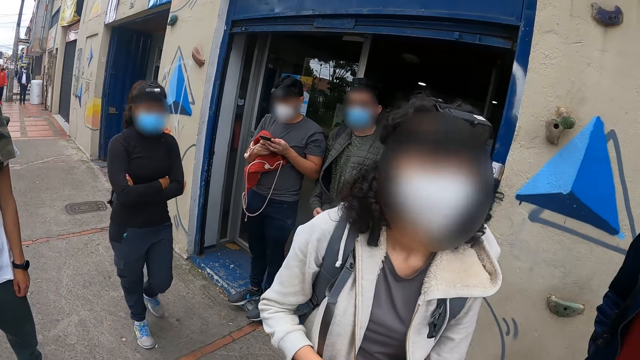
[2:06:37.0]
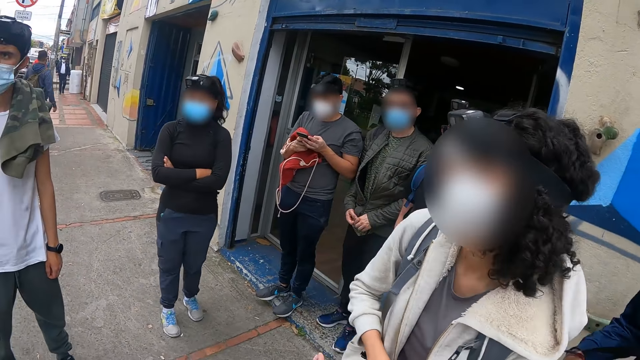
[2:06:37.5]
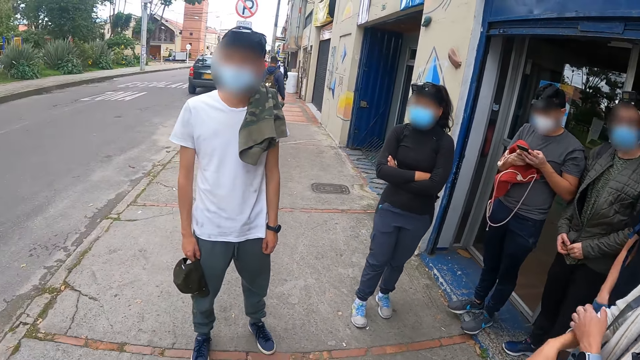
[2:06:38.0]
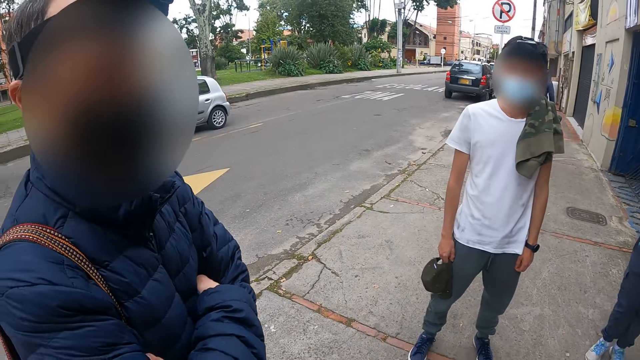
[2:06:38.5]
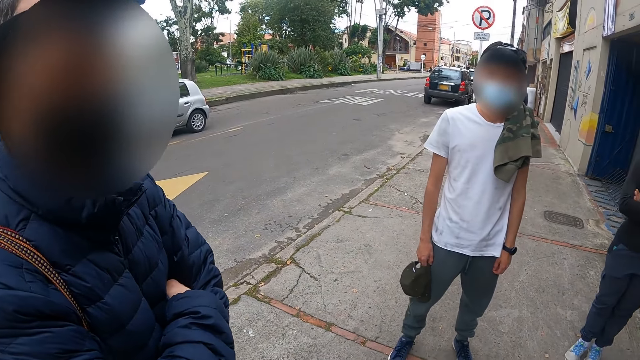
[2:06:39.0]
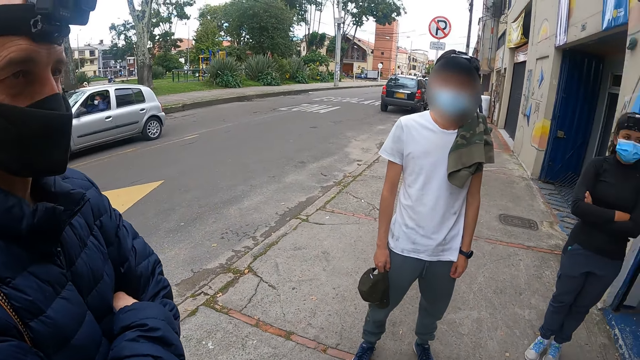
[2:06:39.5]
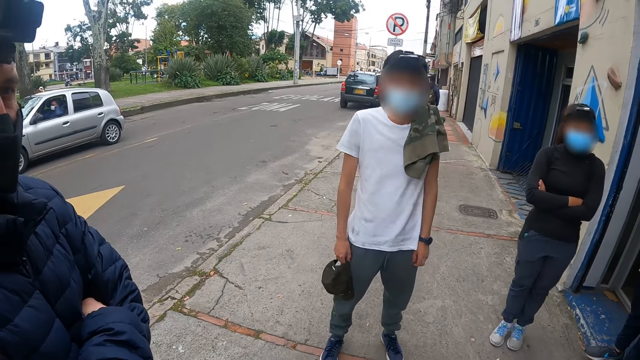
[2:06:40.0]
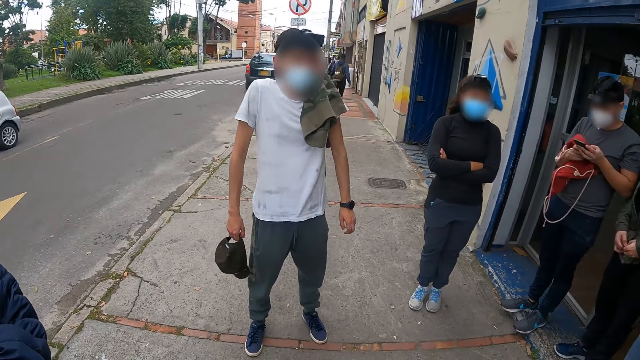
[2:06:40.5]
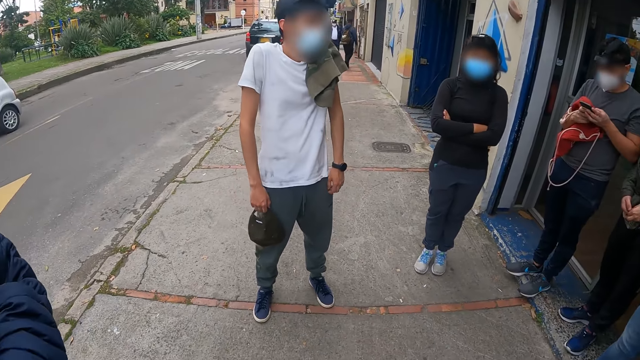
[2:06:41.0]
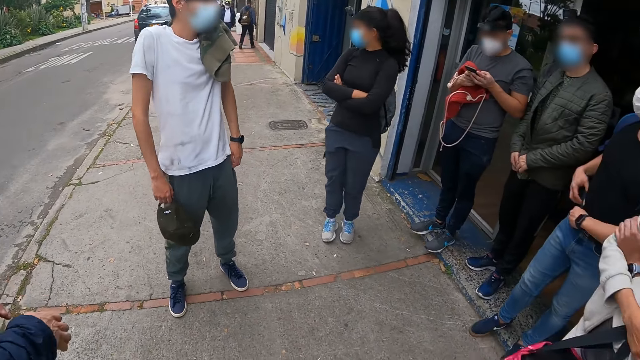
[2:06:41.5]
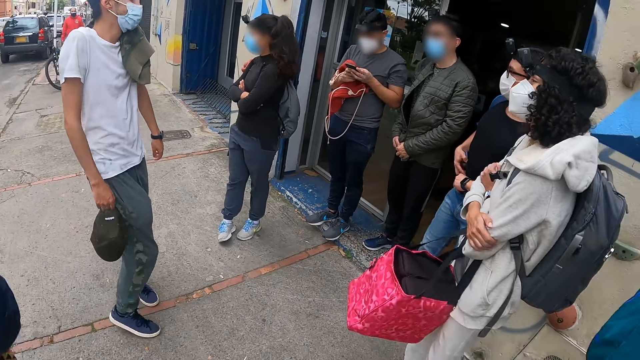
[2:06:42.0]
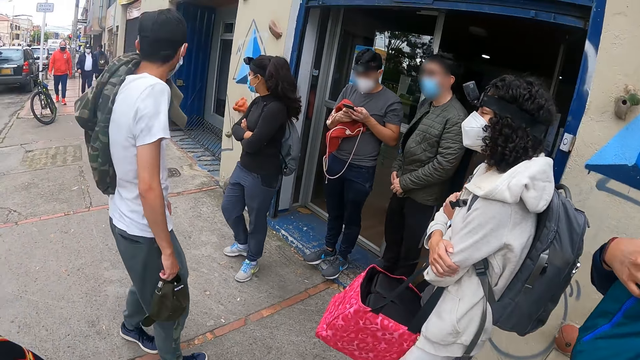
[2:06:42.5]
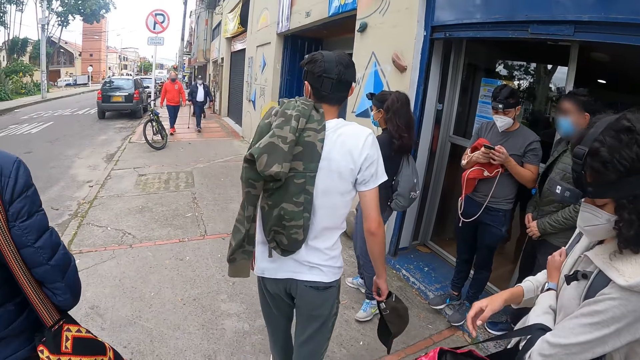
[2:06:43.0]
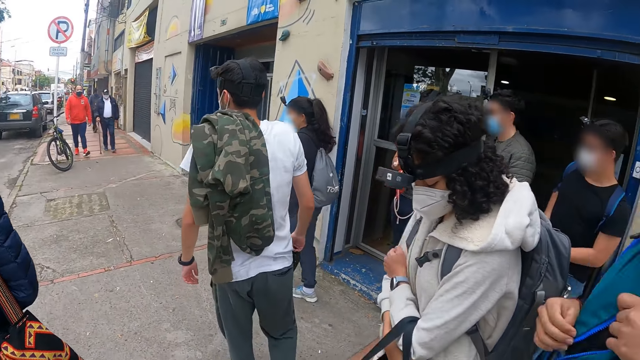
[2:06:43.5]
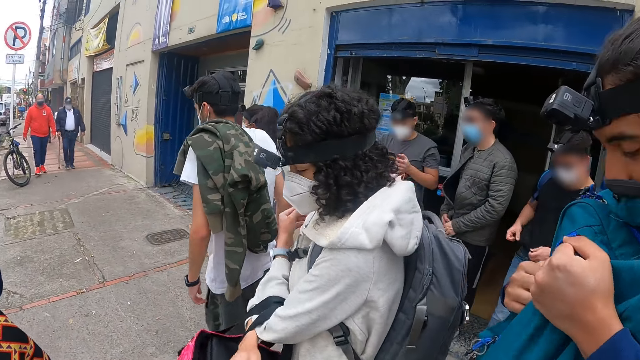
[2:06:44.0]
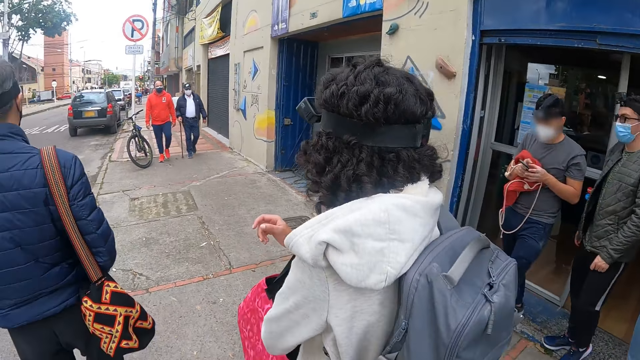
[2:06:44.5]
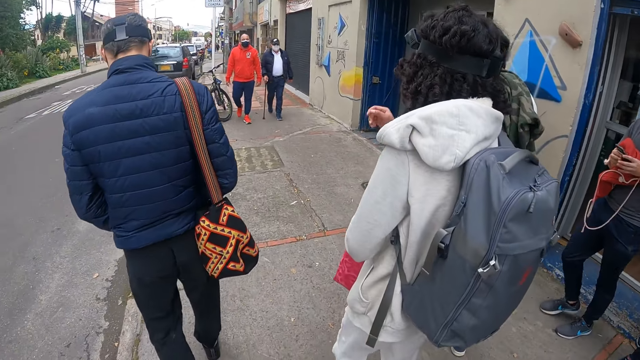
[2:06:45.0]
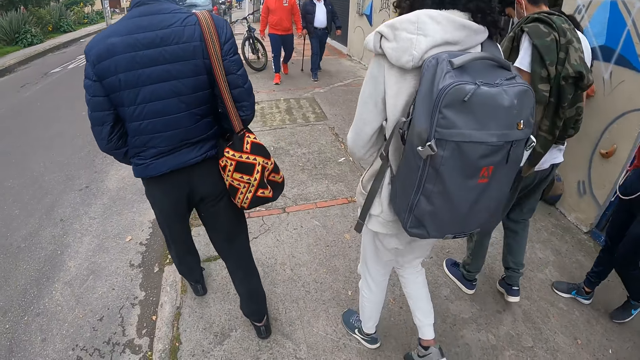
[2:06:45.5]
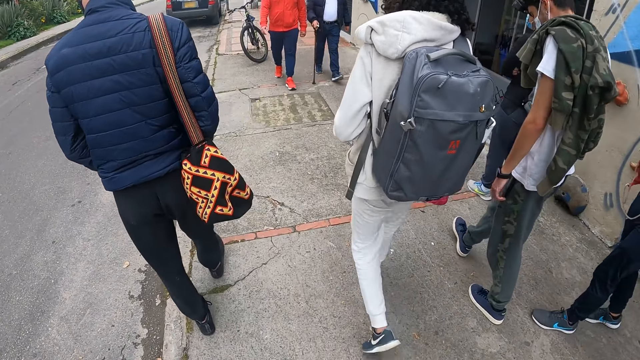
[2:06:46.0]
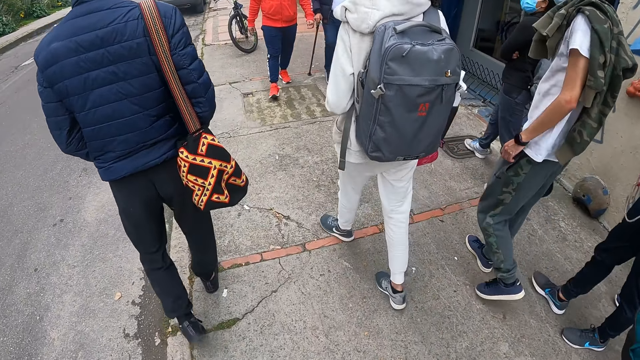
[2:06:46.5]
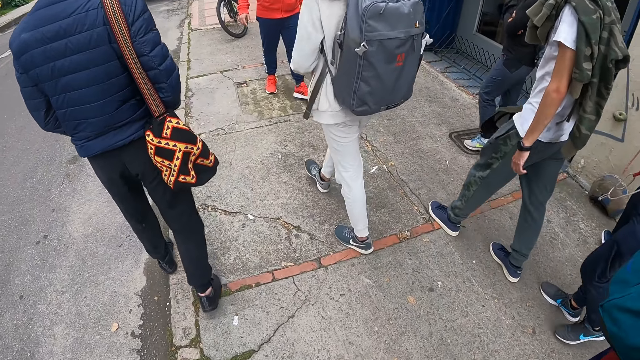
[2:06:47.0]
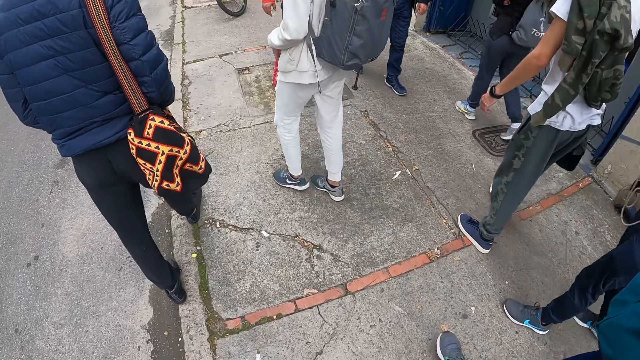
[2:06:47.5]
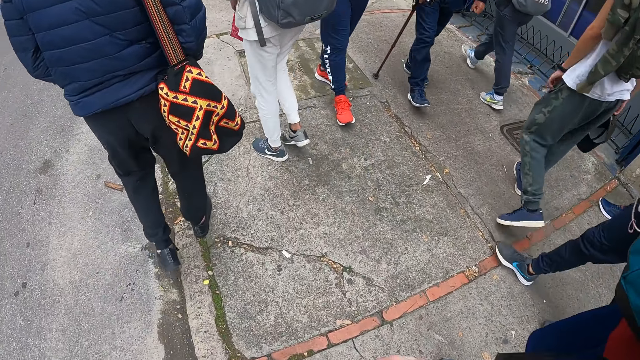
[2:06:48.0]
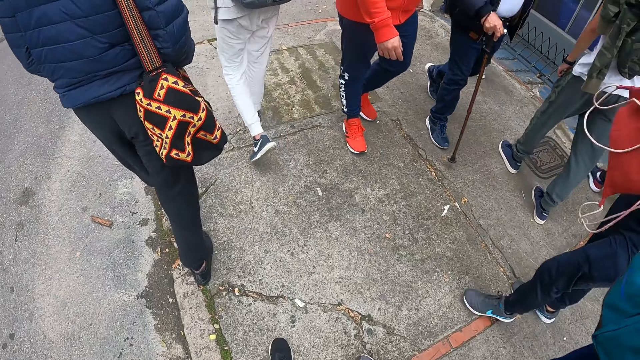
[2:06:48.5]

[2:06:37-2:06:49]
The camera wearer walks around the street.

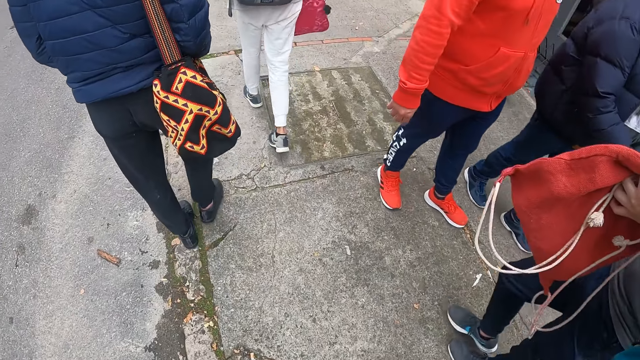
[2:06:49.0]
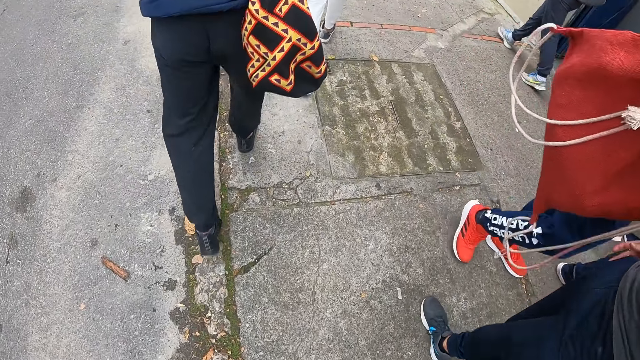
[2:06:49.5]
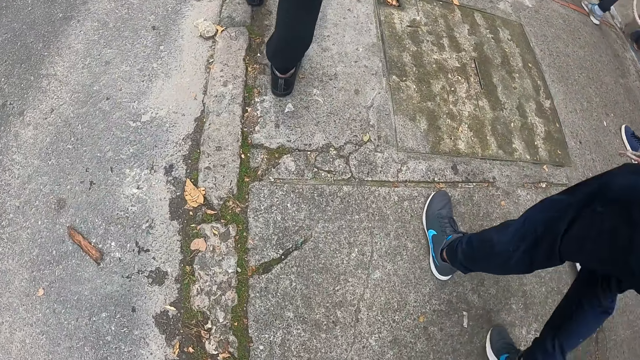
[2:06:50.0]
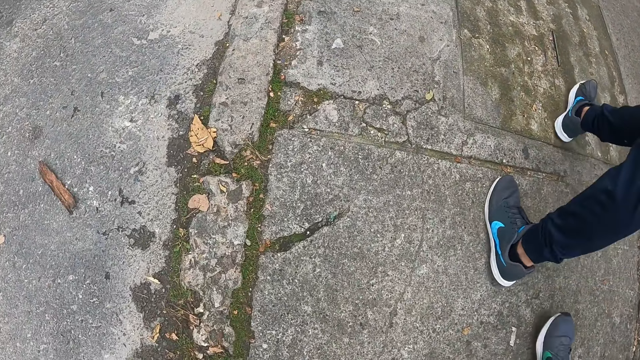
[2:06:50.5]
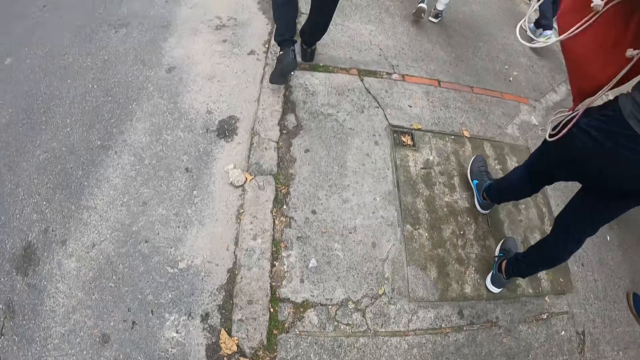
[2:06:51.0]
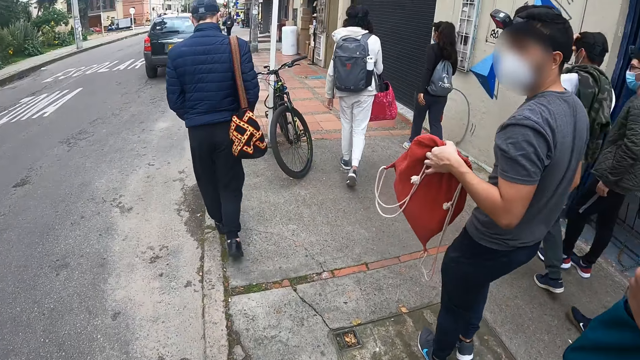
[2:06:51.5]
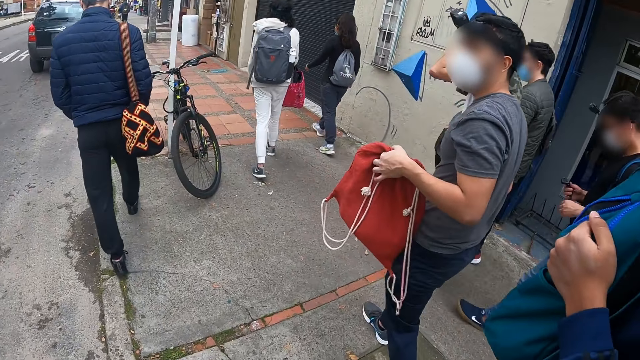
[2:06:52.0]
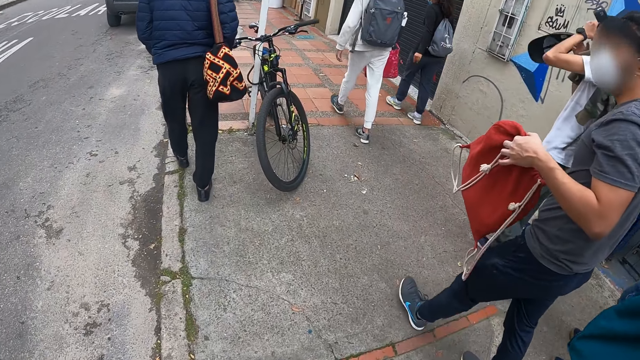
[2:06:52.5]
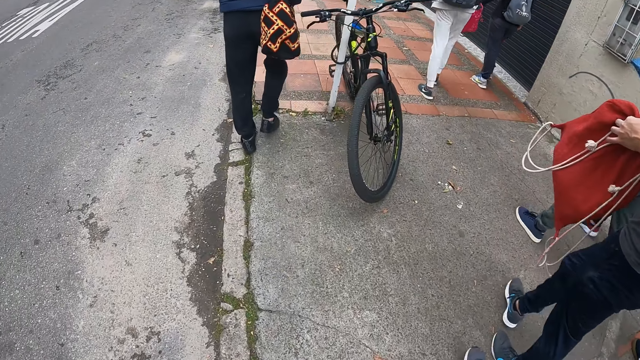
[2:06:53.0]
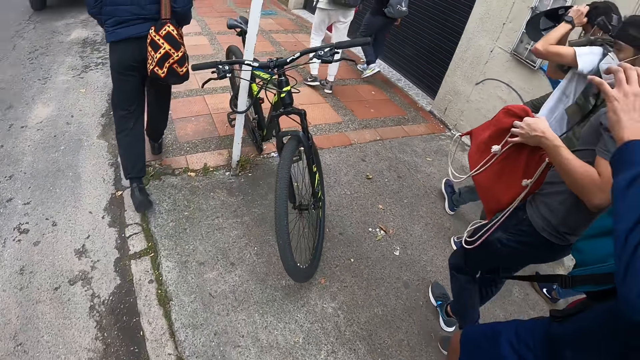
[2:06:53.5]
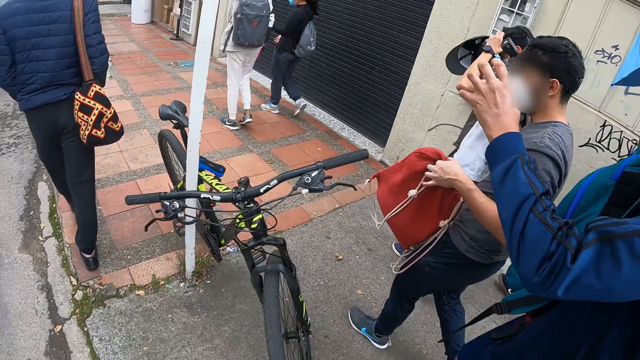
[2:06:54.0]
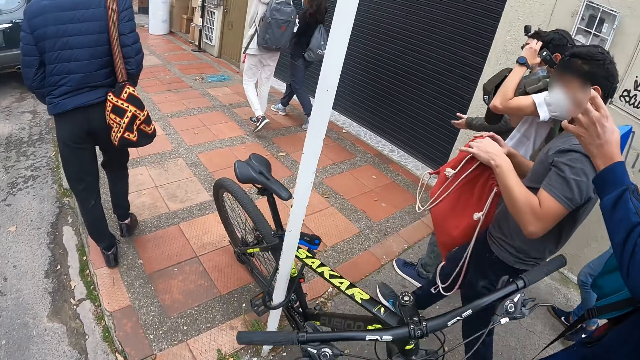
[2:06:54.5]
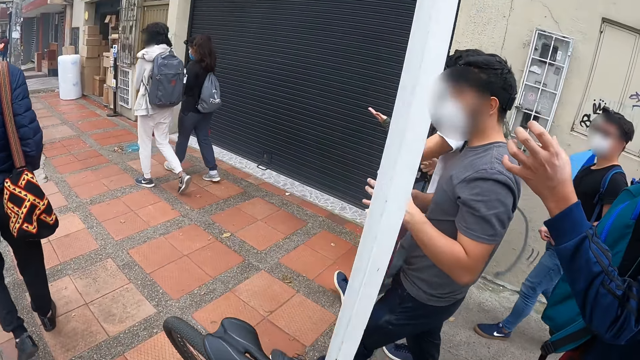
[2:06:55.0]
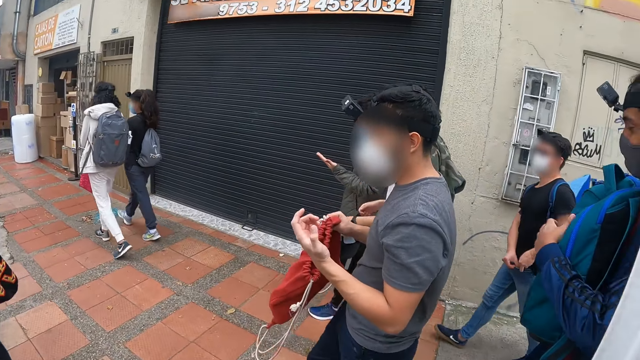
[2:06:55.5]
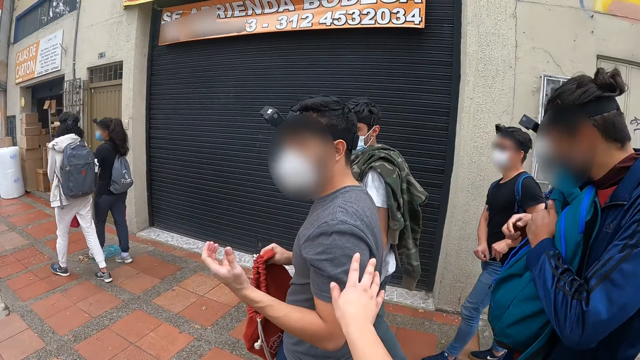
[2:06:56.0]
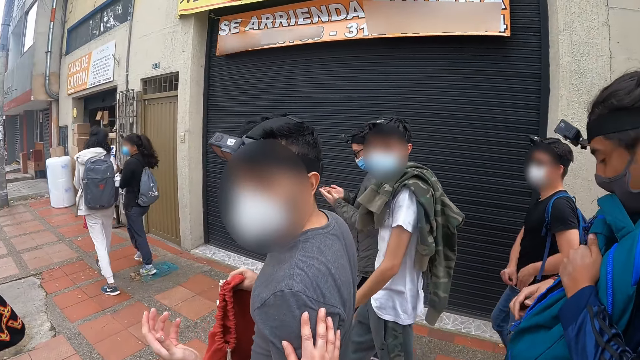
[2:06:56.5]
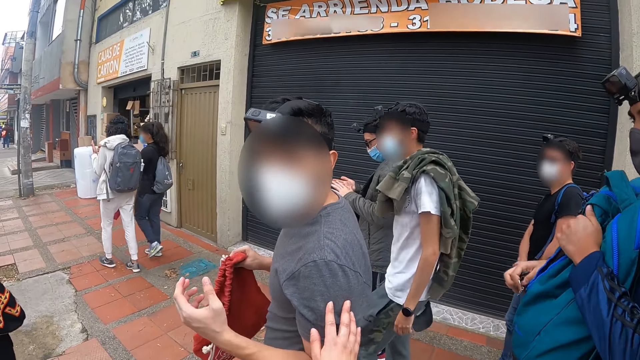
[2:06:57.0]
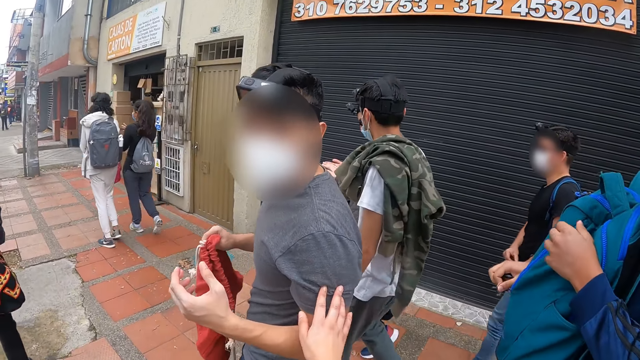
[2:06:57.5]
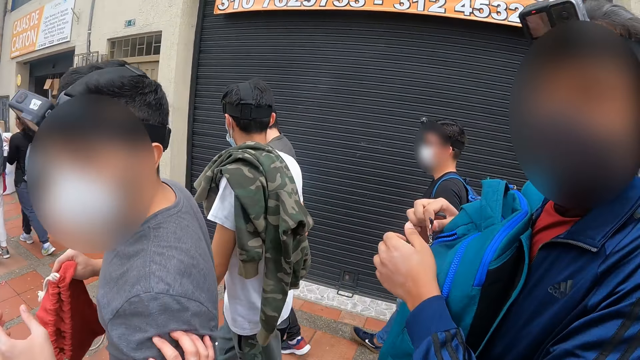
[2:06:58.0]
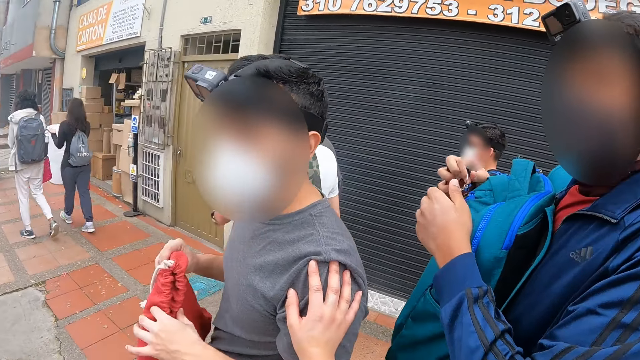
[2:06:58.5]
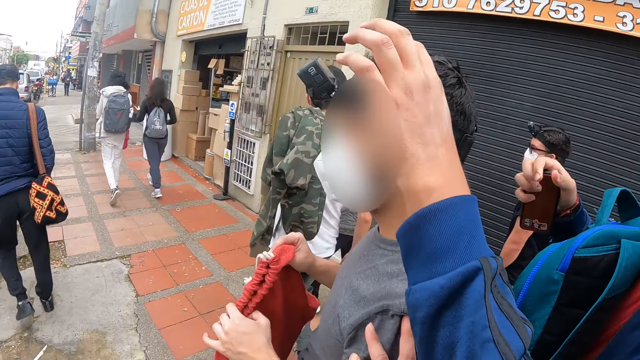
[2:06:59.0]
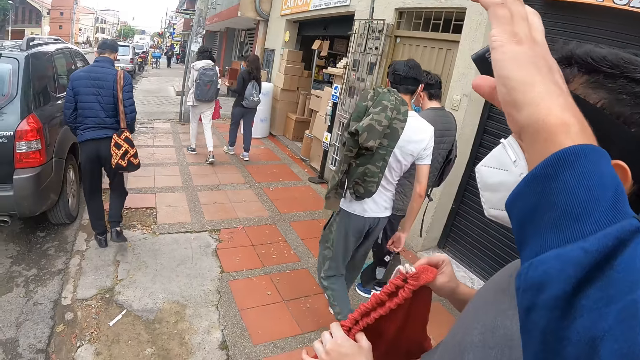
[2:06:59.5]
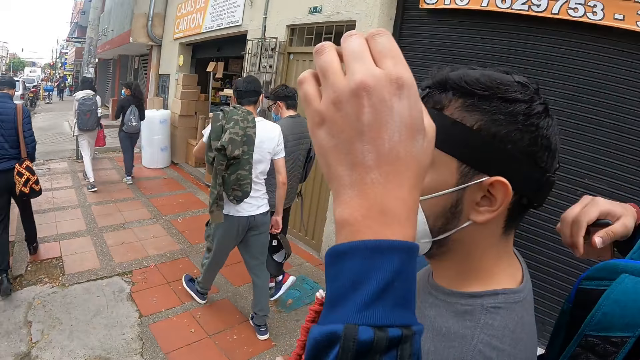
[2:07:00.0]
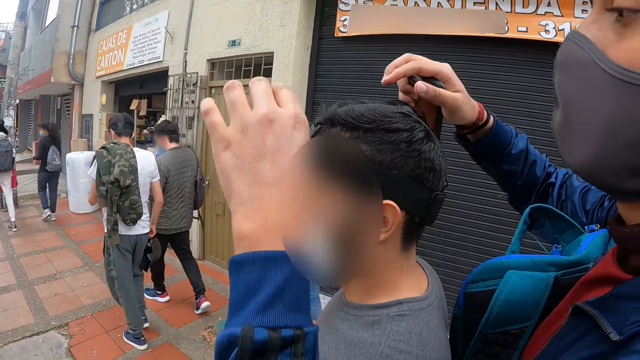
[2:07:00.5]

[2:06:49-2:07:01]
The camera wearer touches the man's shoulder with her right hand. She dialogues with a person. Another man adjusts a head camera on the first man's head with his left hand.
